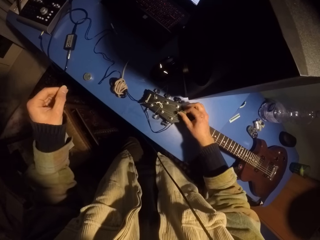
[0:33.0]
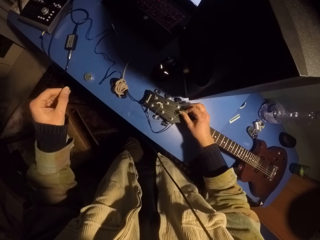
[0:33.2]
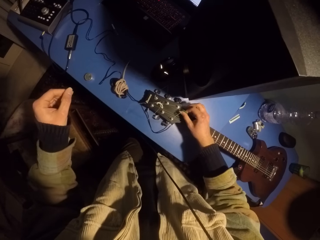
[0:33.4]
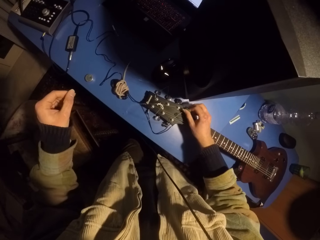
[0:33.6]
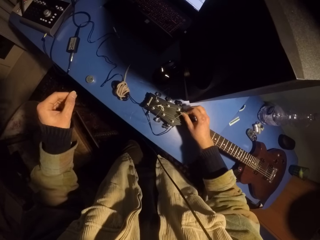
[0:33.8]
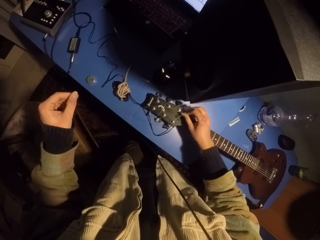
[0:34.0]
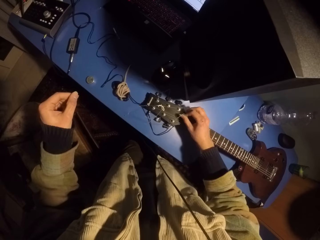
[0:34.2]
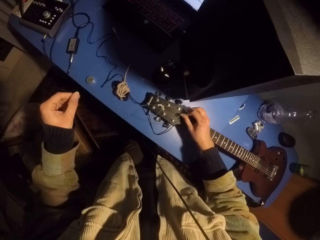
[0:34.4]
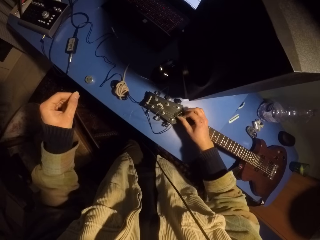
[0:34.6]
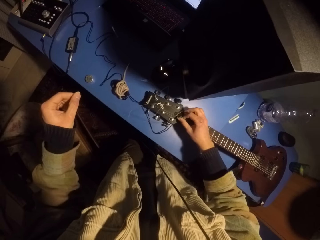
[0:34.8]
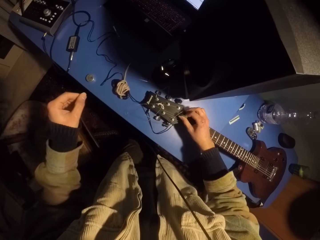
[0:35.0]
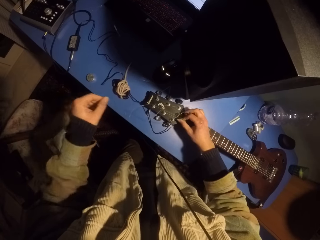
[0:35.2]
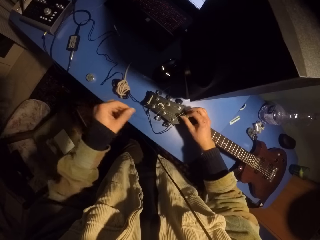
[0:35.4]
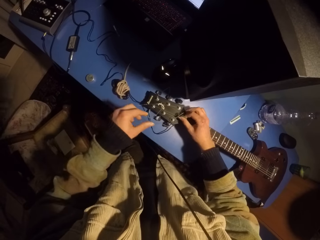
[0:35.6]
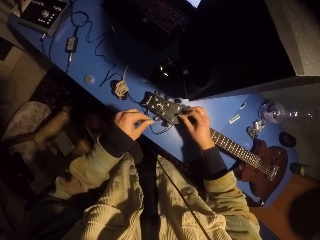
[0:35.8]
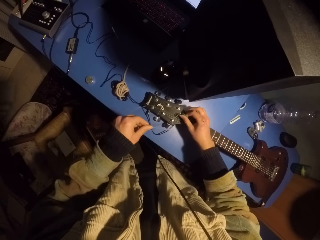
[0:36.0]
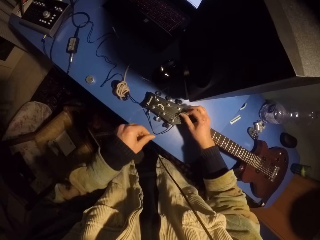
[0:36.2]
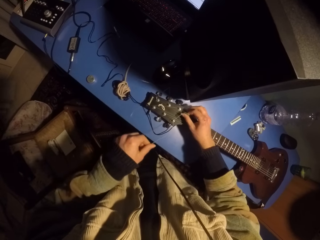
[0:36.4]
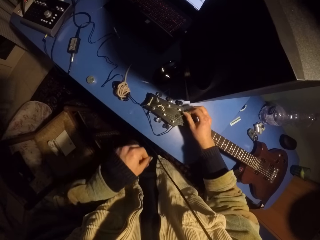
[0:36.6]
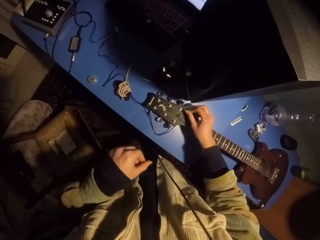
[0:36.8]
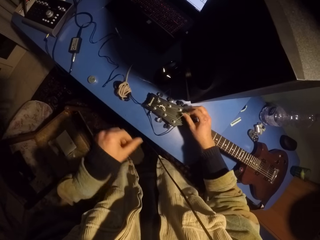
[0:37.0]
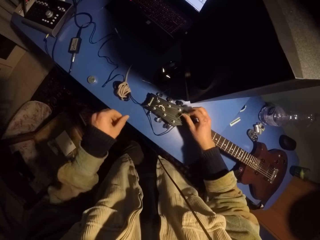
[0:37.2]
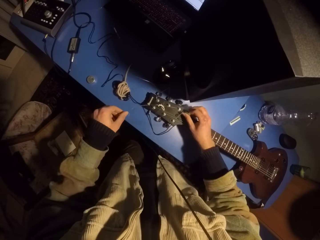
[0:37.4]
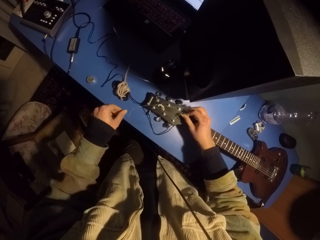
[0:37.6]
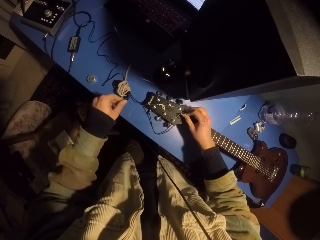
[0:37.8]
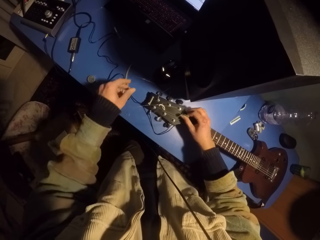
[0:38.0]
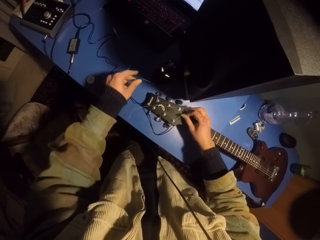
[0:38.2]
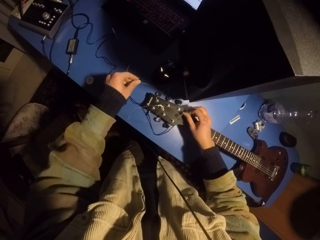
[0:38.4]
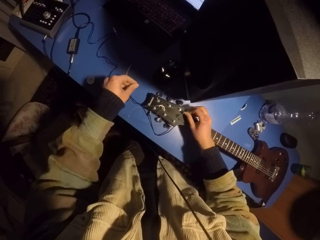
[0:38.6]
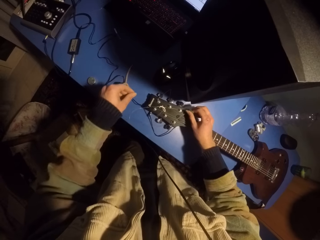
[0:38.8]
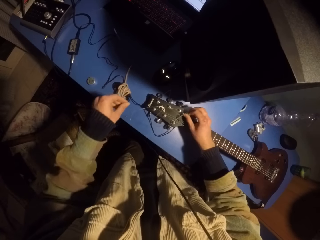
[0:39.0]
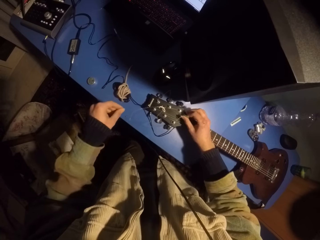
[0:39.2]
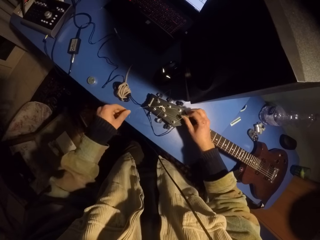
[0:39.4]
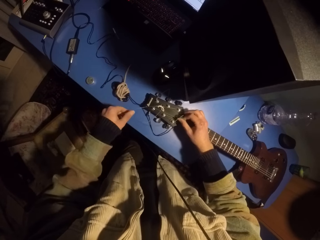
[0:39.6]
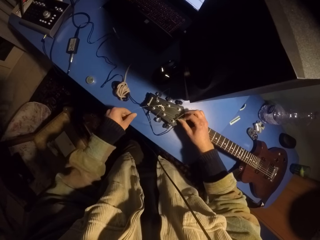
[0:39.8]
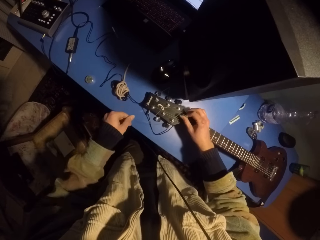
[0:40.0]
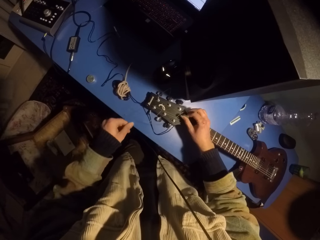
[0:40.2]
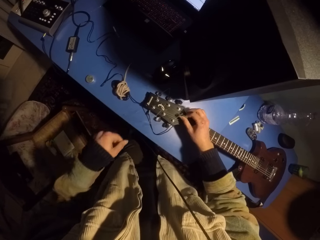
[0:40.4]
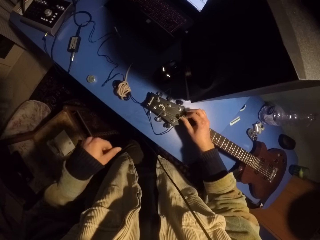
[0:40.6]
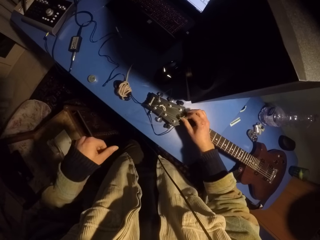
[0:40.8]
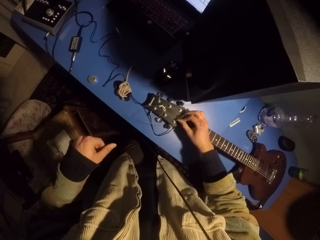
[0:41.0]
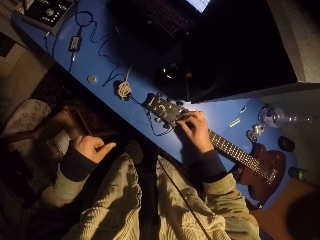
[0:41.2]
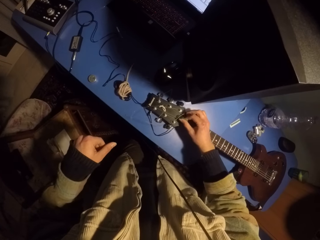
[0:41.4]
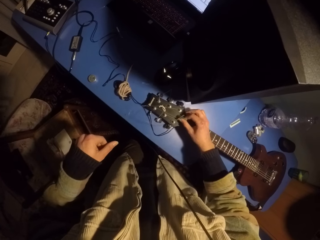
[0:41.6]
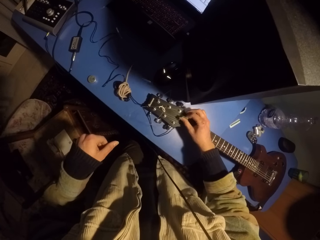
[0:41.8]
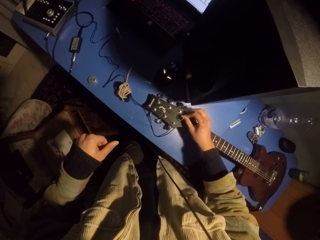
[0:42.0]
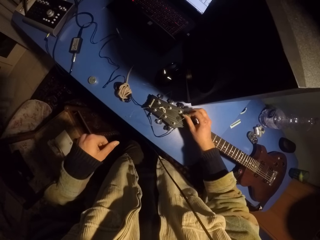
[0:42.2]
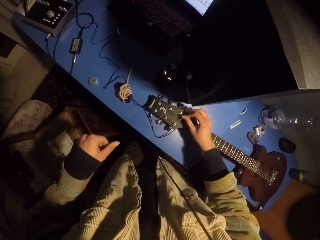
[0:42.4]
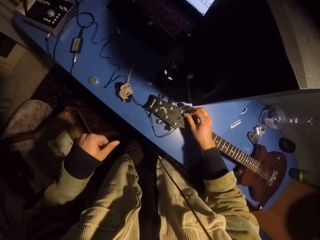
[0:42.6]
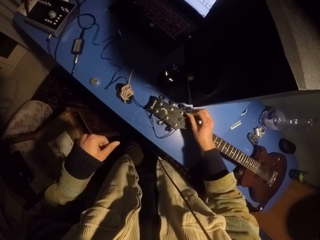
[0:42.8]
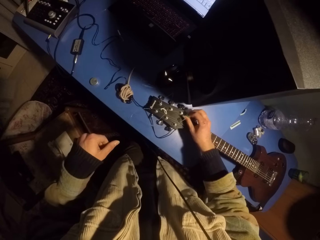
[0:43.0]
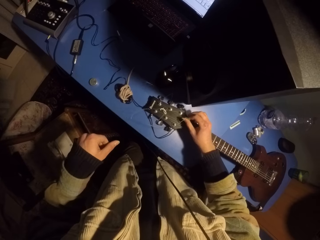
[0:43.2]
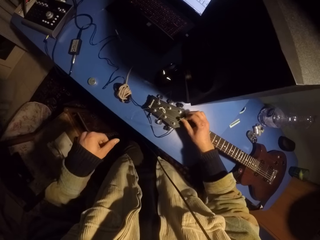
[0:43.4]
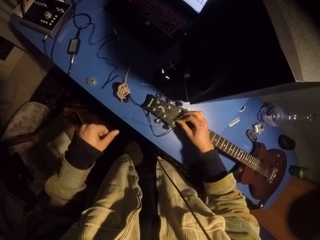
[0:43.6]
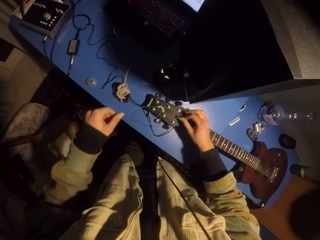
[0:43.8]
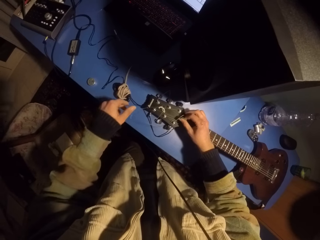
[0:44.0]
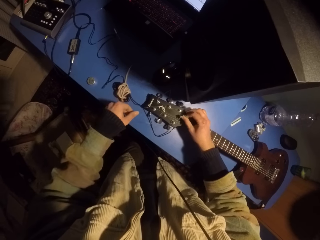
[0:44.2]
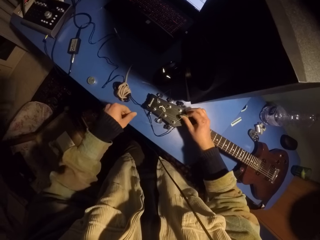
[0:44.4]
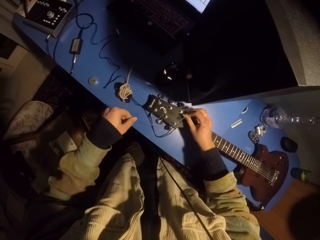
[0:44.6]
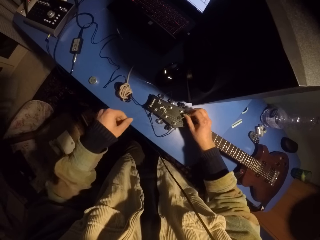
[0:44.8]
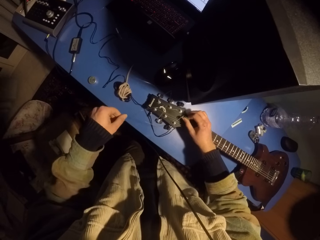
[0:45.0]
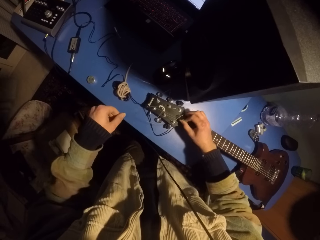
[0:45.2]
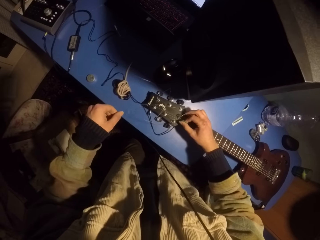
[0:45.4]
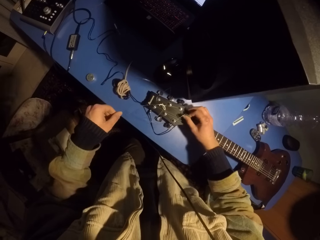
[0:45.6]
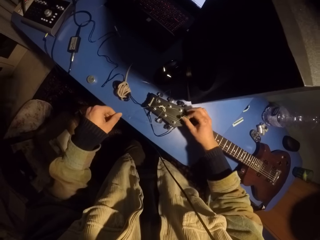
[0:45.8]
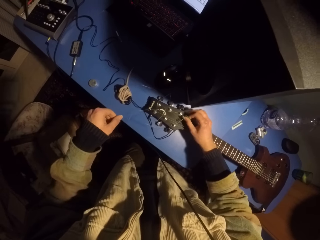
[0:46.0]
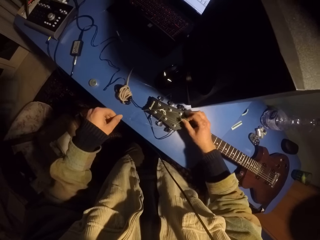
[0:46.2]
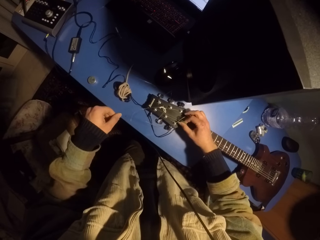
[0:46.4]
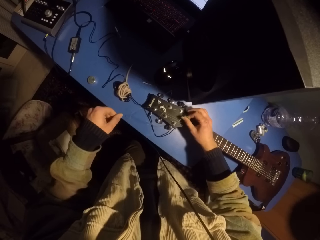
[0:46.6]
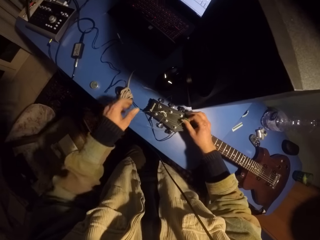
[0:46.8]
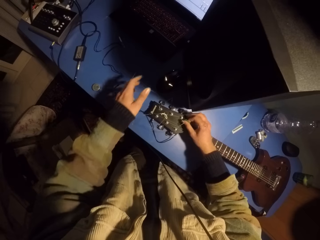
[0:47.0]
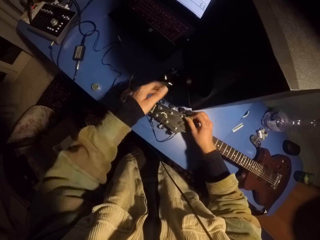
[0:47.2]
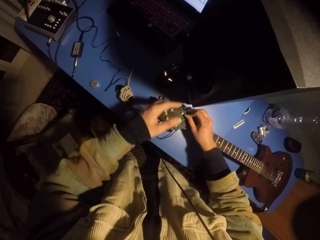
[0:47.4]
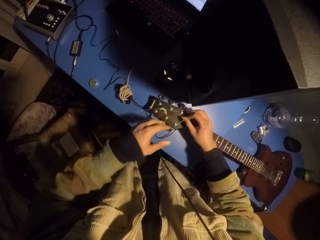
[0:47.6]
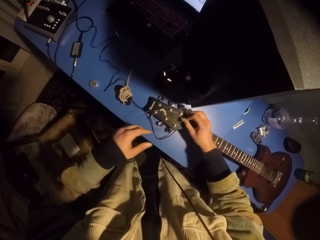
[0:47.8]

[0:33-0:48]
The camera wearer plays the guitar with a pick. They move the guitar string. They move the guitar string again. They play the guitar with the pick.

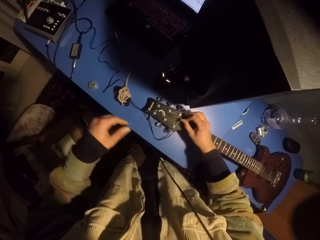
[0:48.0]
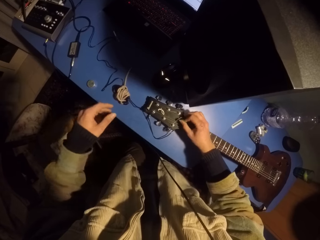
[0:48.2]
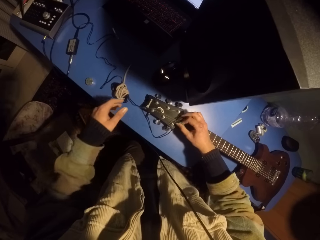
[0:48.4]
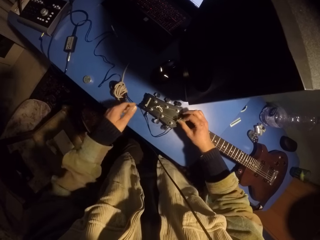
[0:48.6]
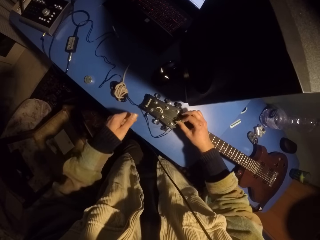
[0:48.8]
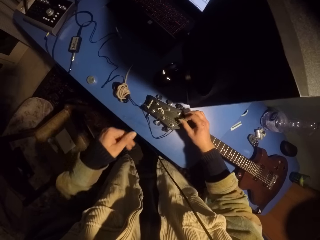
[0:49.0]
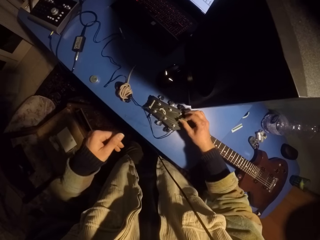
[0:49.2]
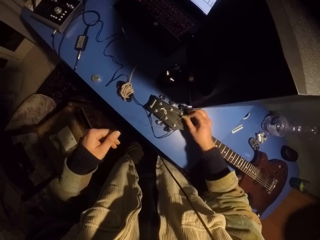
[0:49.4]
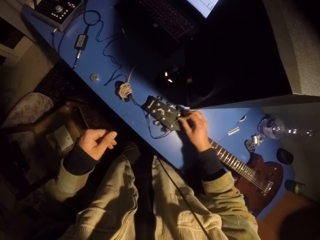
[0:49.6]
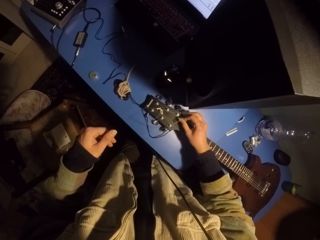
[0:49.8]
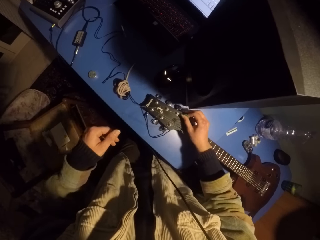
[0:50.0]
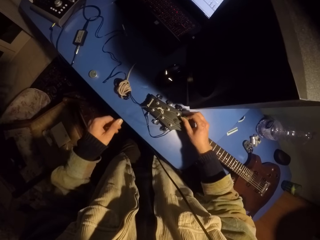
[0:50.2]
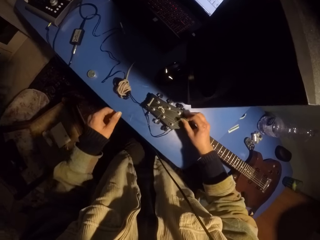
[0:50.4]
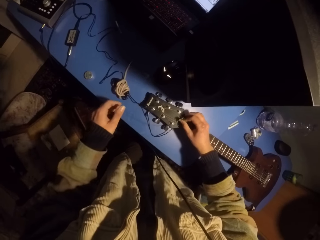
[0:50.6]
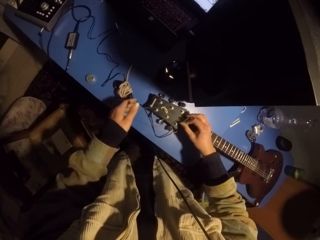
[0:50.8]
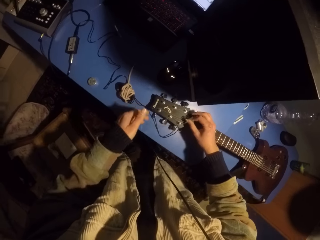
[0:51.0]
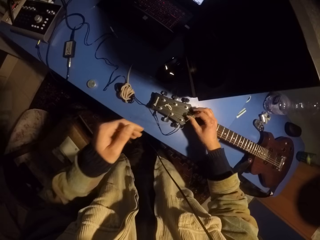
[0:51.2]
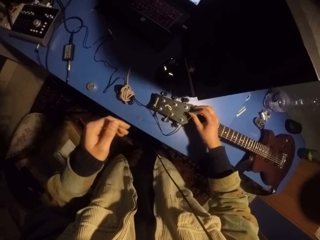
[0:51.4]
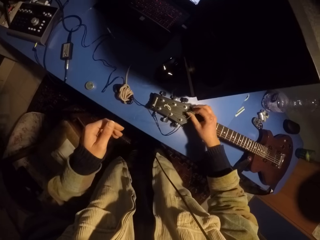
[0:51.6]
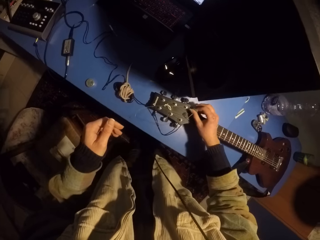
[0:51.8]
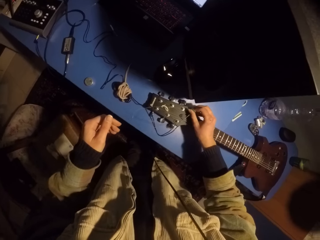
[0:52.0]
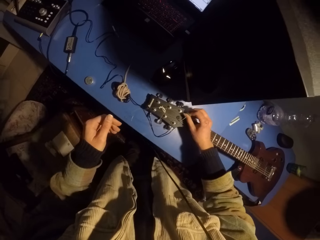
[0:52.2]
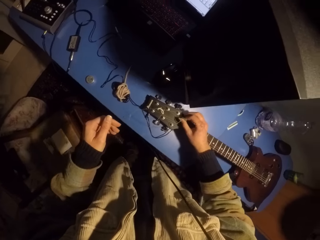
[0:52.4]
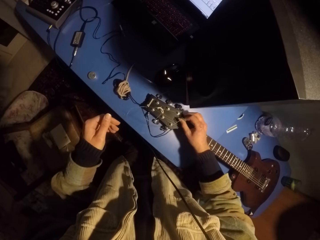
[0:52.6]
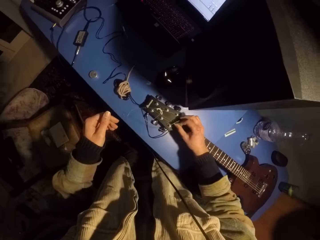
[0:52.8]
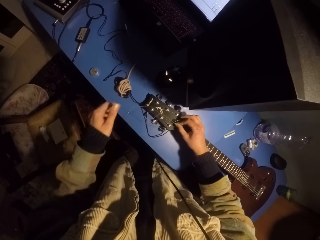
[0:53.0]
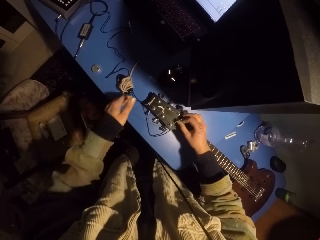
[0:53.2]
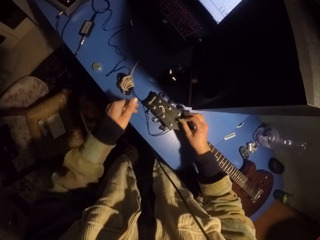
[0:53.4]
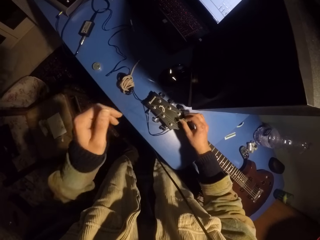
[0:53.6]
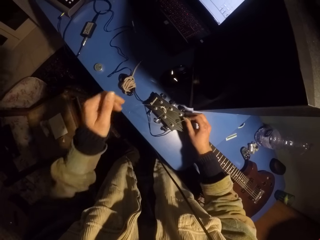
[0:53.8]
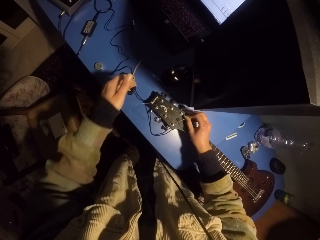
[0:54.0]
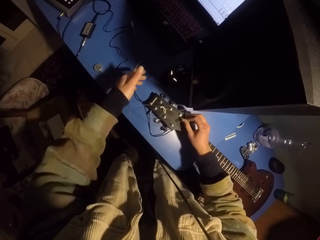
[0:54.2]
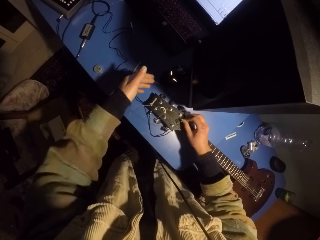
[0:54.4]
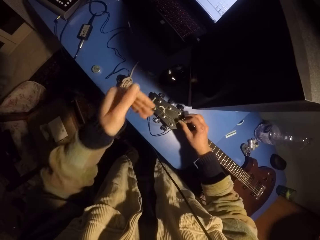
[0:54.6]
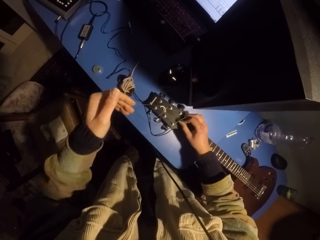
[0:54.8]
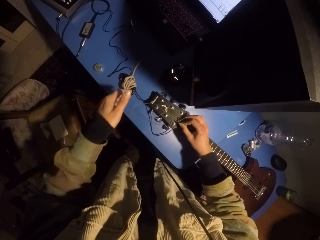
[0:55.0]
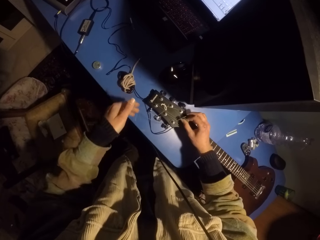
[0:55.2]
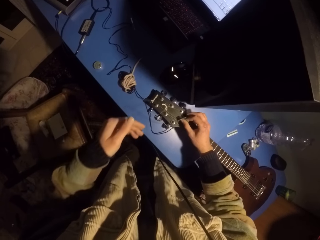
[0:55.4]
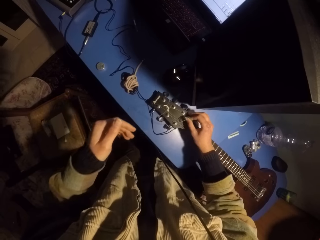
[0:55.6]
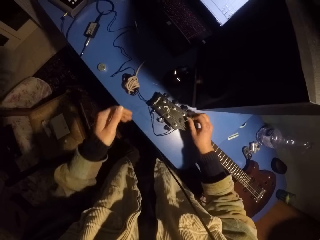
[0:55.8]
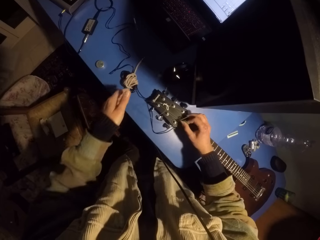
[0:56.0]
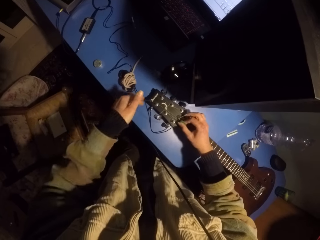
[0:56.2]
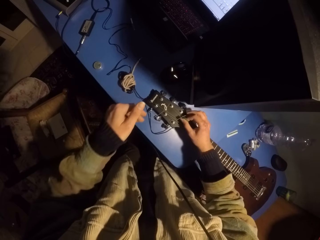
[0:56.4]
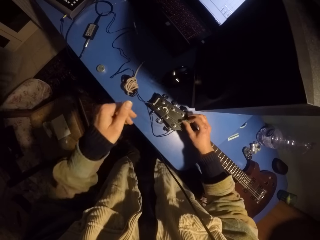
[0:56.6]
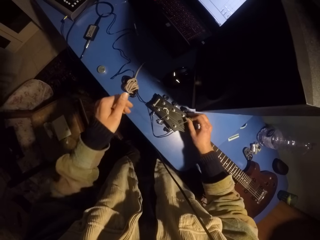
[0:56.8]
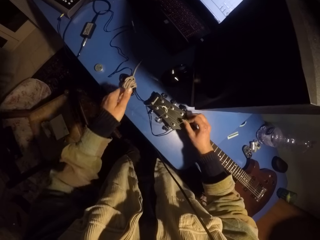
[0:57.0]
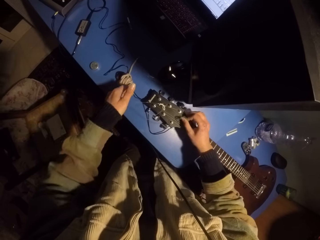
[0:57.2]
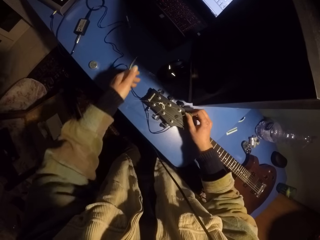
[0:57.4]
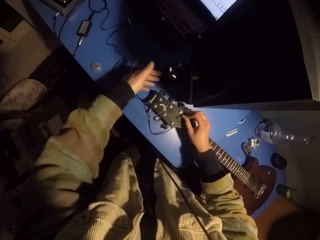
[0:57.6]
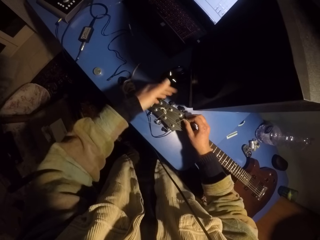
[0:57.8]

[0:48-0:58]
The camera wearer moves the guitar strings.
